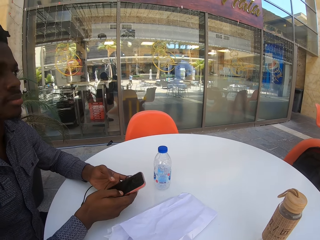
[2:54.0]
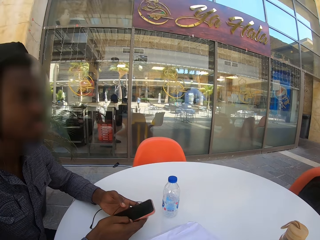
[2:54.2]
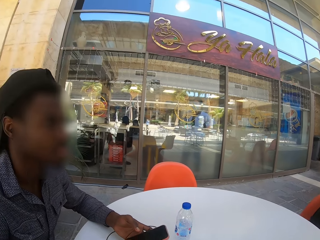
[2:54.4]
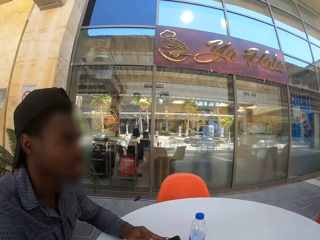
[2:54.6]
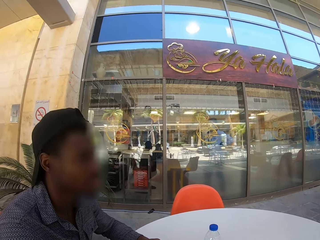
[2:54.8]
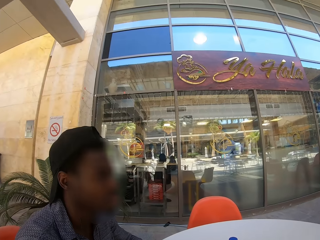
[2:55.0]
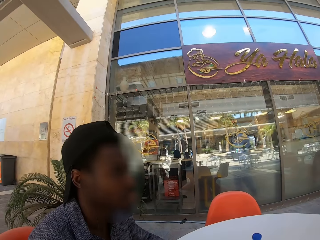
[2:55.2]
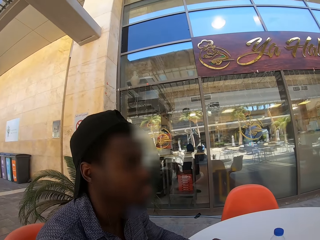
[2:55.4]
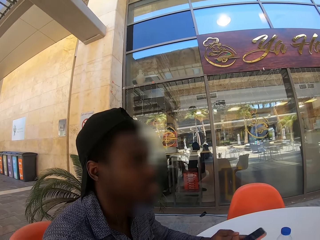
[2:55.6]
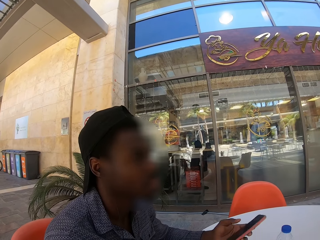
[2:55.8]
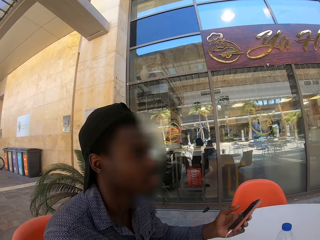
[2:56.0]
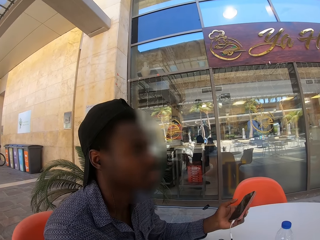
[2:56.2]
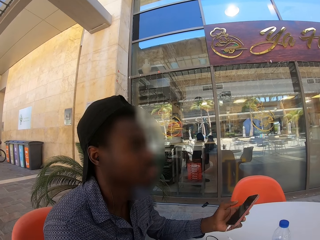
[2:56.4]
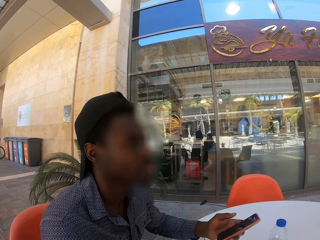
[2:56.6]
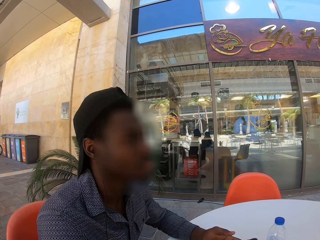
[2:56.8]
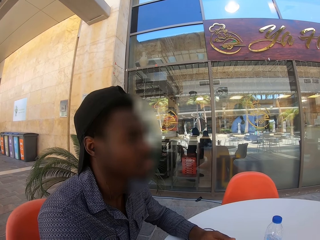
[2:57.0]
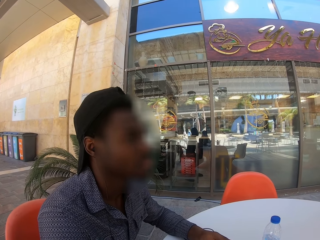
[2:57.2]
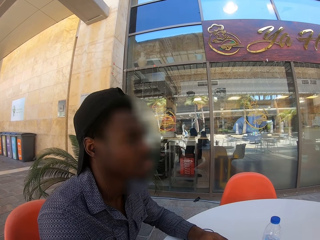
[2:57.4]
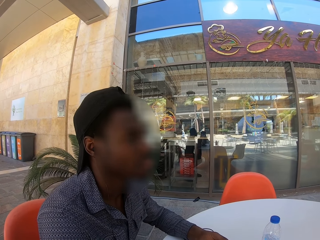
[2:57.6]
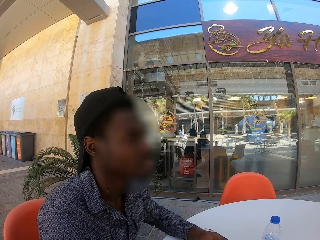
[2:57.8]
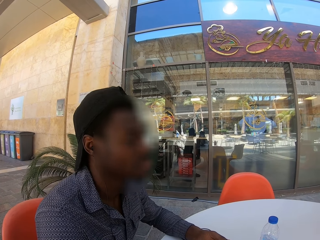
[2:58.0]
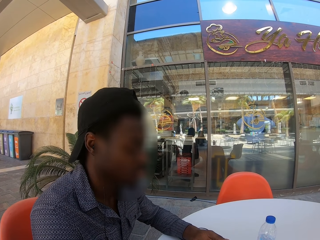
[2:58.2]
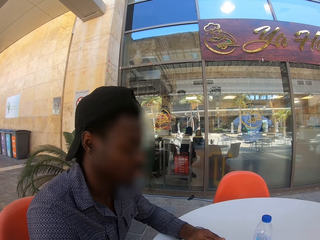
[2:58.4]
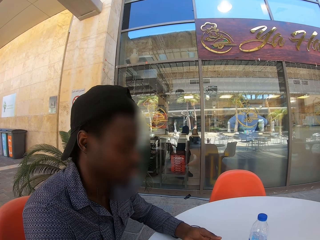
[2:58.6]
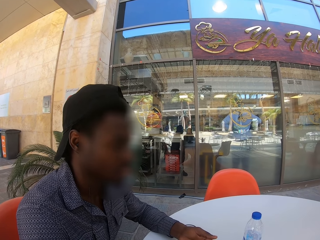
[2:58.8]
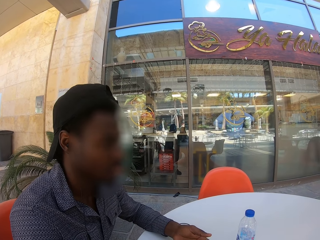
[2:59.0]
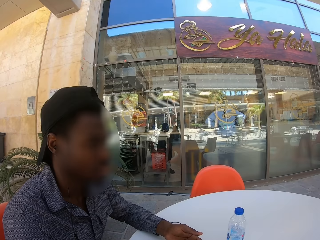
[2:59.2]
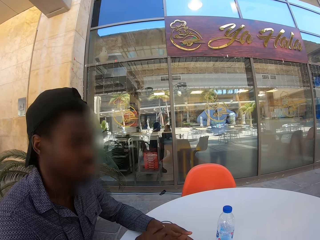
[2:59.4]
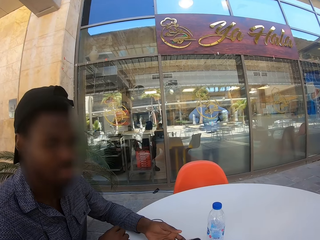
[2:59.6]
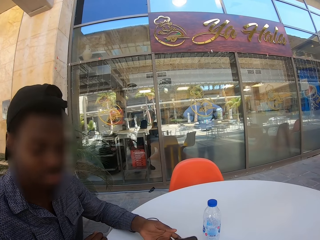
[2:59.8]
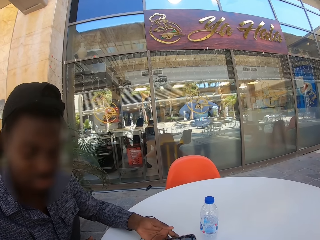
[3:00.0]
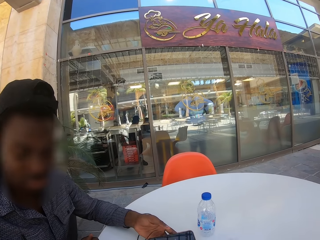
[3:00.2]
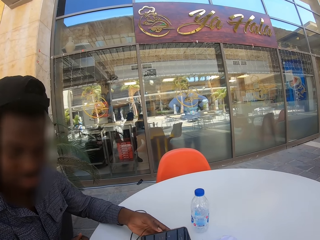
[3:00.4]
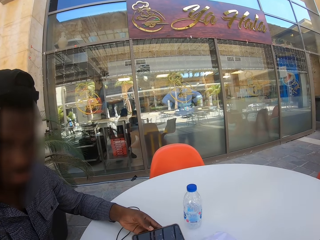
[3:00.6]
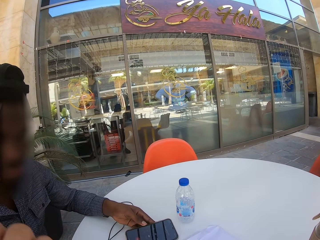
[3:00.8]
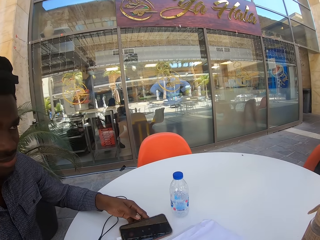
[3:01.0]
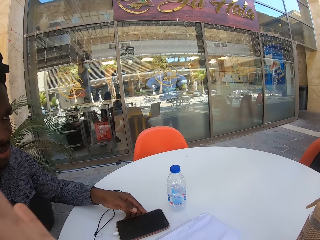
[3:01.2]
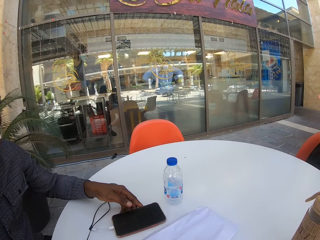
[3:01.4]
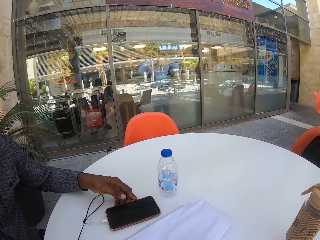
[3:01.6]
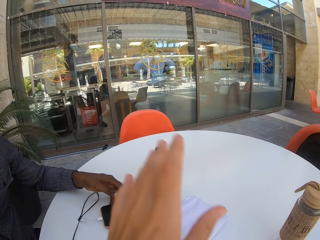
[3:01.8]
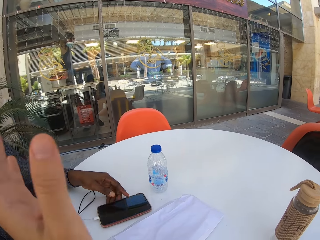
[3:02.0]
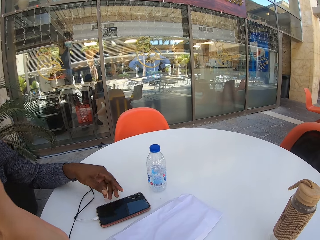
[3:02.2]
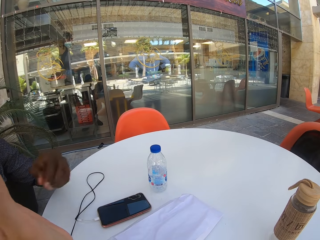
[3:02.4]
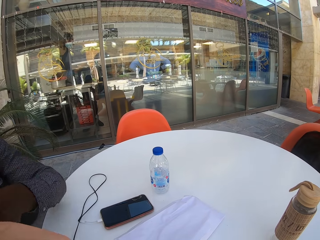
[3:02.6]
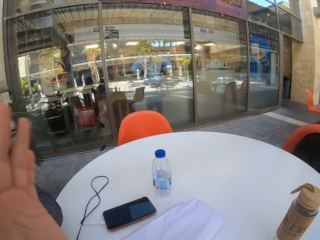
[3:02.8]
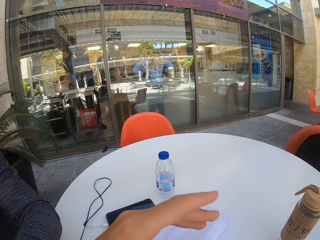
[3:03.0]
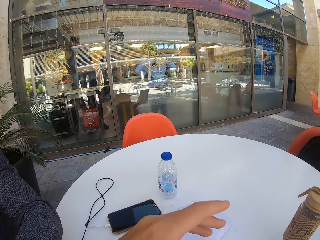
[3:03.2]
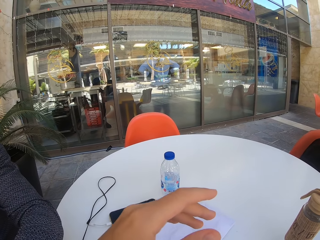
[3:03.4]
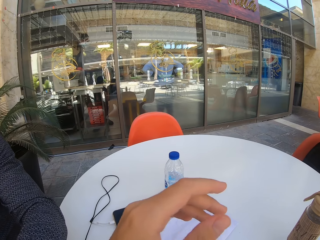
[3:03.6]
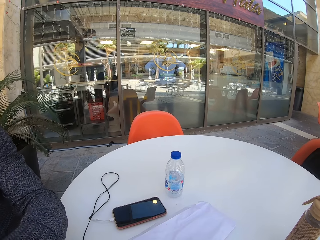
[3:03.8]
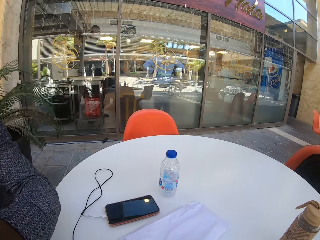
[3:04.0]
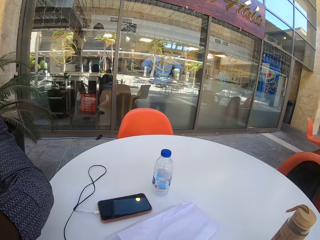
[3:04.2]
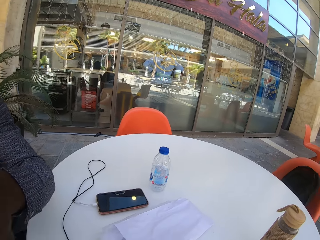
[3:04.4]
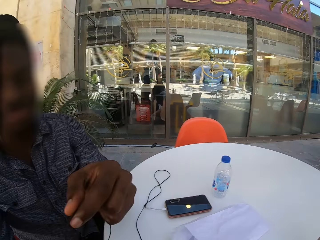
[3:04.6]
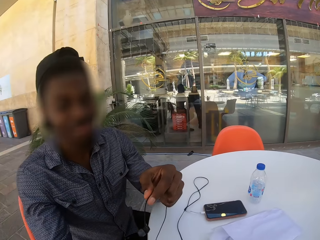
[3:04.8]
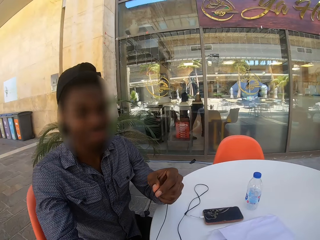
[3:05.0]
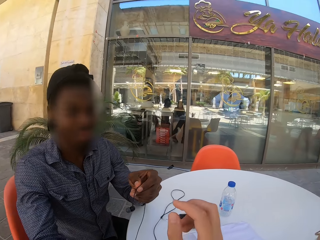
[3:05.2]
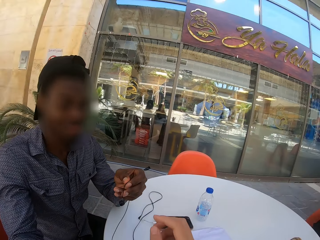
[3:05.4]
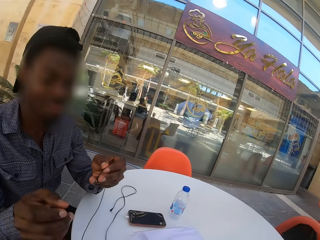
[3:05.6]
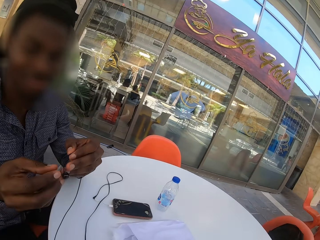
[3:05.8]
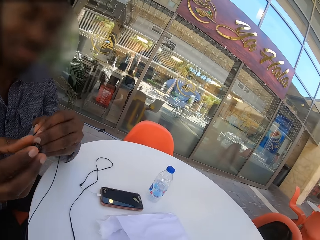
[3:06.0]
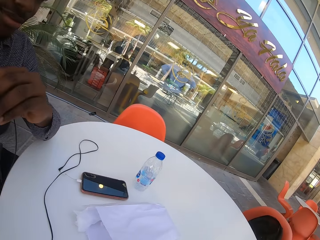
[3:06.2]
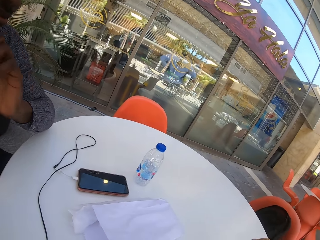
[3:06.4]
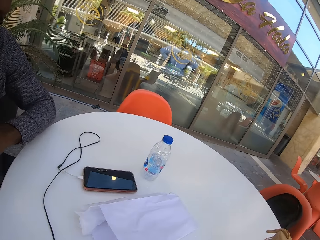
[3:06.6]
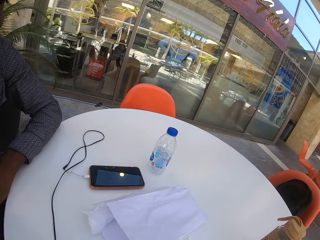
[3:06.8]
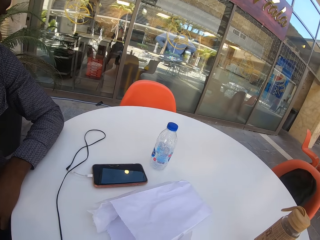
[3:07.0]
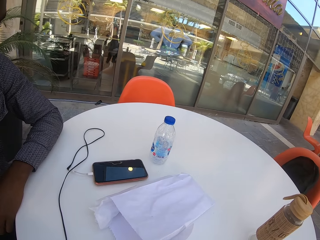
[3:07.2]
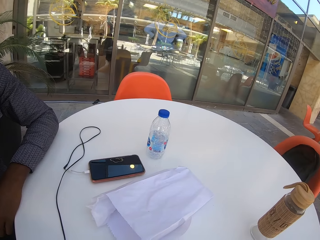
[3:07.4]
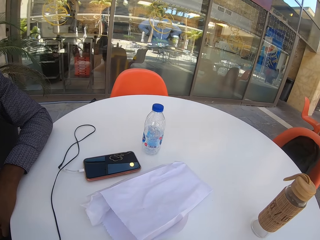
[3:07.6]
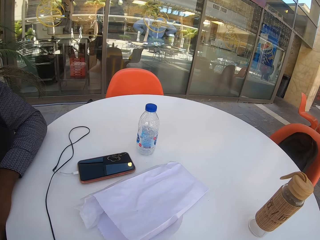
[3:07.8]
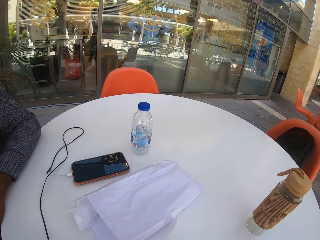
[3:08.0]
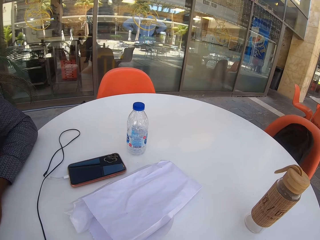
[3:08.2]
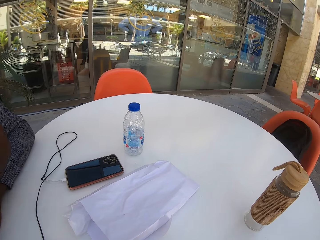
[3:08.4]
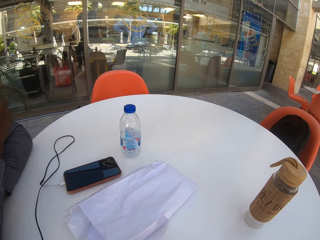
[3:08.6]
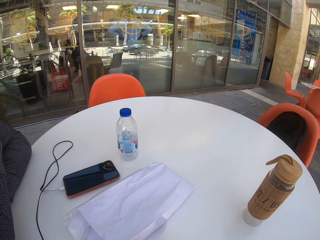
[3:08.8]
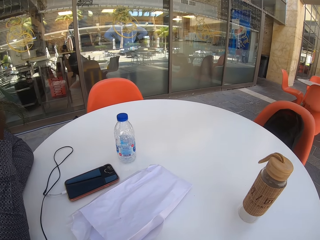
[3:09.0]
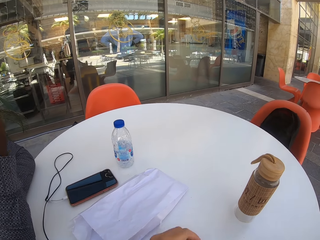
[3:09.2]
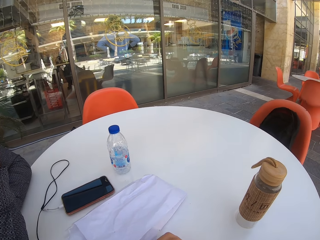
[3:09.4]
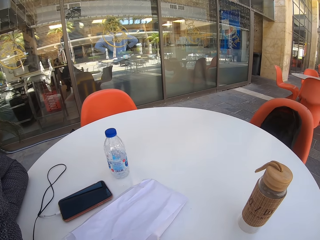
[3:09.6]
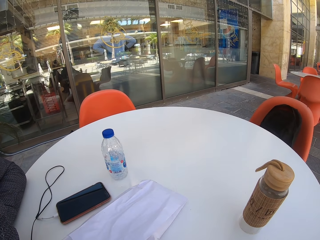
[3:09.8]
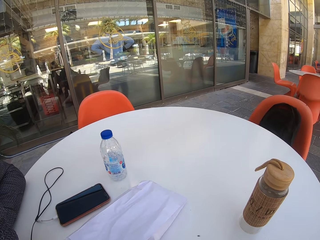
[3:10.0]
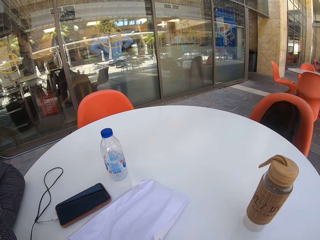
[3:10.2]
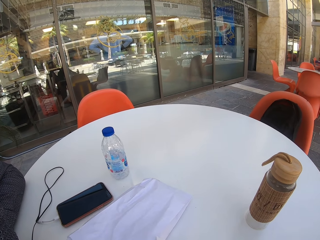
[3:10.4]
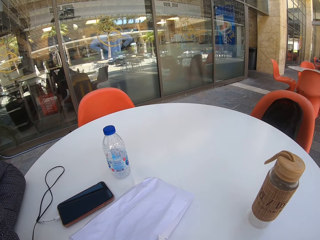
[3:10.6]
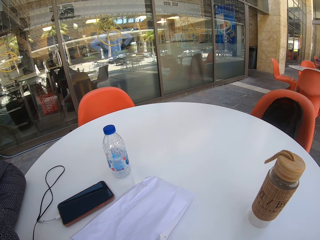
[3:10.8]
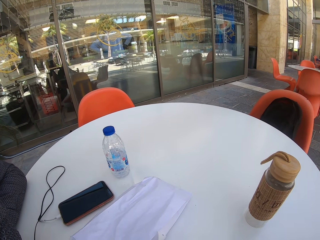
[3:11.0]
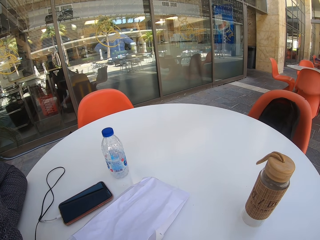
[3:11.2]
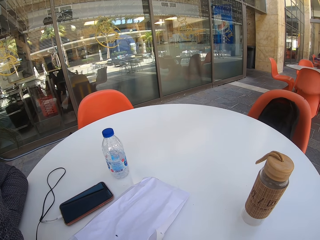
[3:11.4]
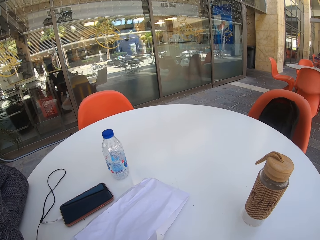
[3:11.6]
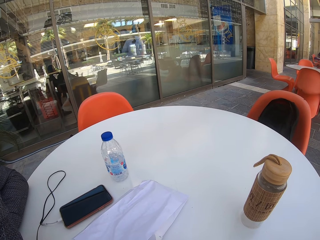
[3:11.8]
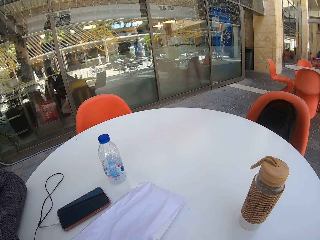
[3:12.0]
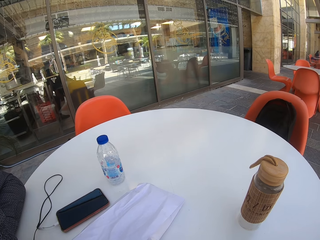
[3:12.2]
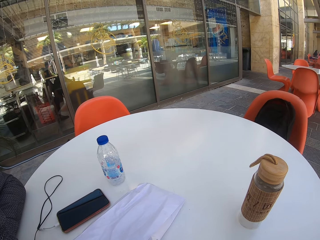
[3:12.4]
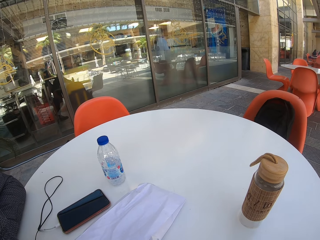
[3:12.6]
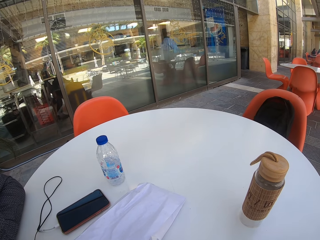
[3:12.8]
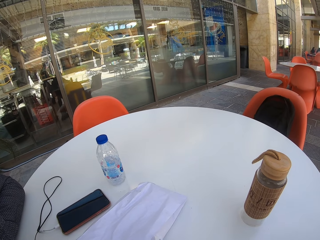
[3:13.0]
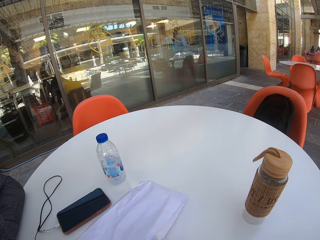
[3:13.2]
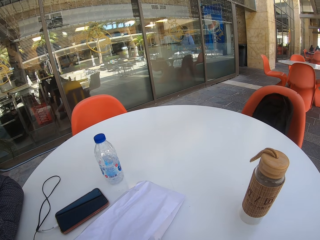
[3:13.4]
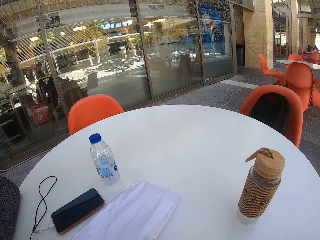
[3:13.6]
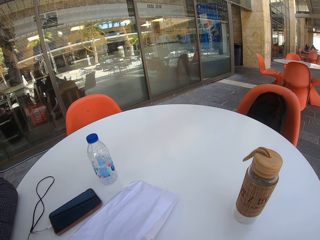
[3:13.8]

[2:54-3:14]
The camera wearer waves his hand. A man holds the earphone. The man gives the earphone to the camera wearer. The man folds the hand together.

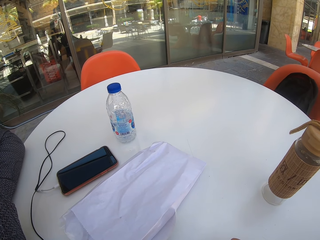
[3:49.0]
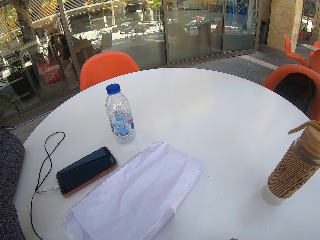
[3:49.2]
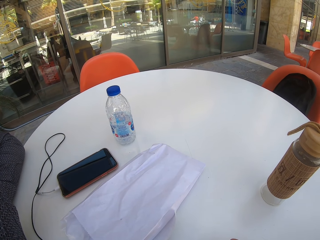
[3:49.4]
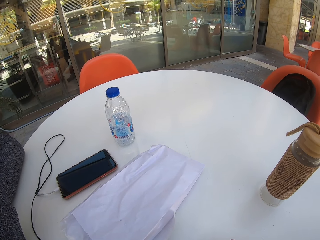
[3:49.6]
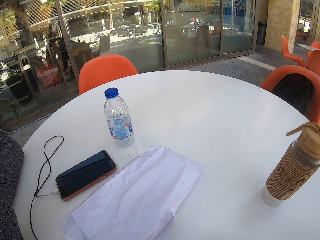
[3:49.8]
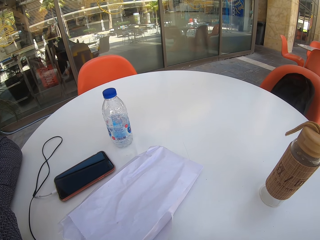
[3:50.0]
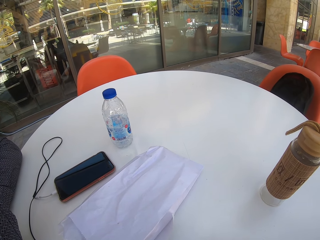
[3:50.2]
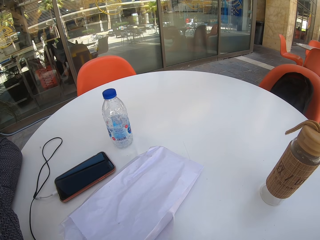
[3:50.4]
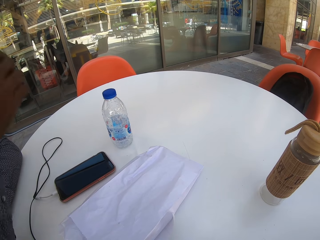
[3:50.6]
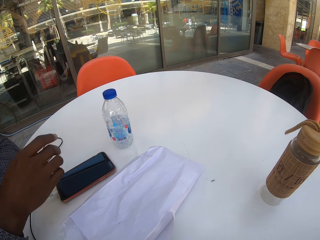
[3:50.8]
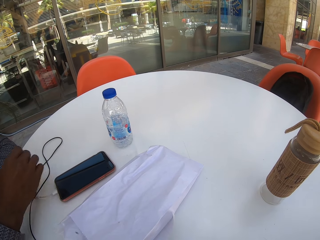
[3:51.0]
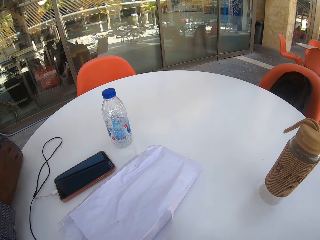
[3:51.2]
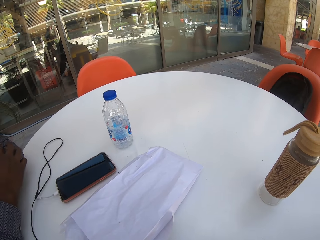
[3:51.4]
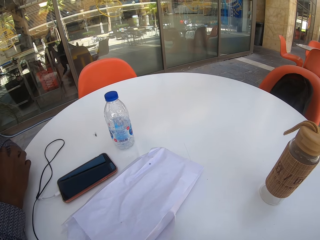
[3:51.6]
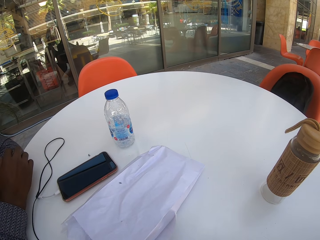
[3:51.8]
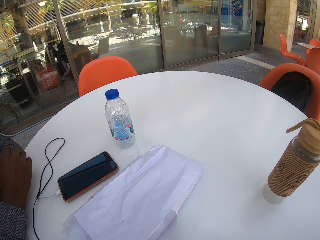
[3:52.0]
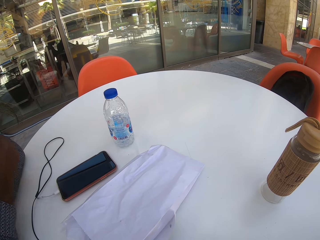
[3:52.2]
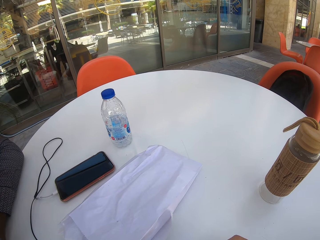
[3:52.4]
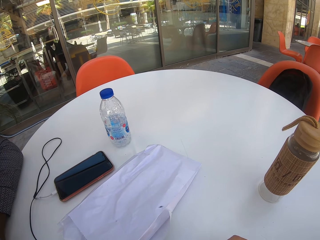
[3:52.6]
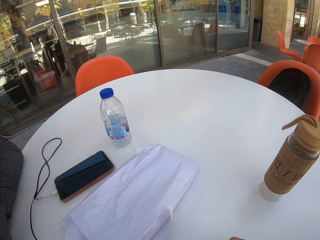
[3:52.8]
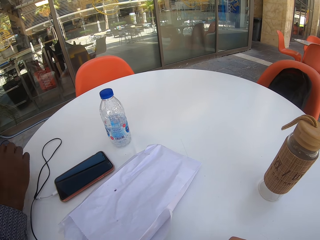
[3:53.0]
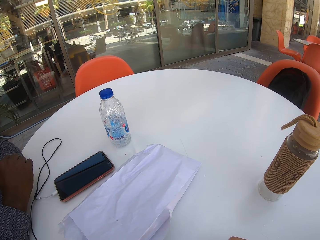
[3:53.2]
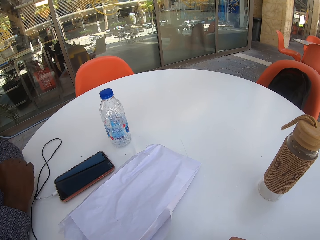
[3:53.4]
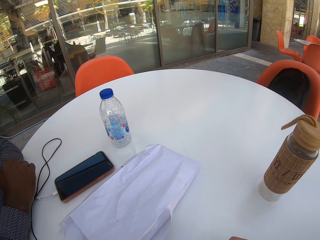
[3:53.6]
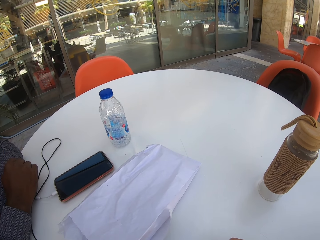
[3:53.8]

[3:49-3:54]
A man moves the hand.
